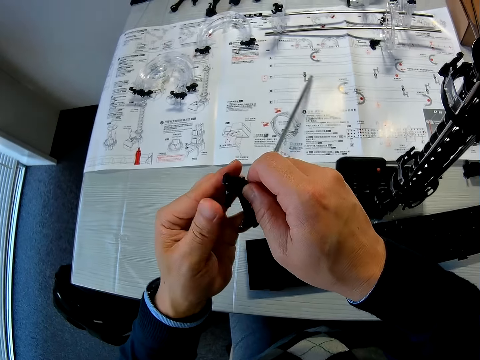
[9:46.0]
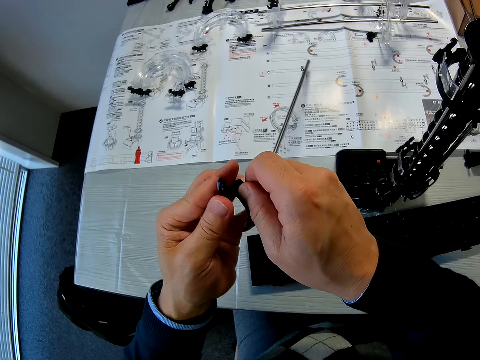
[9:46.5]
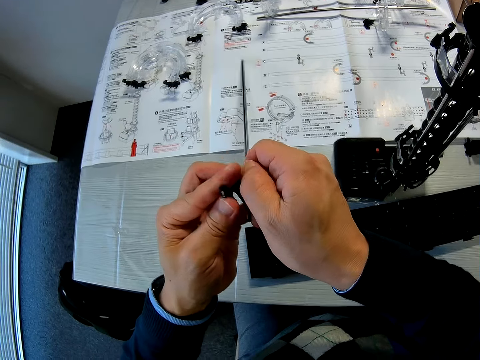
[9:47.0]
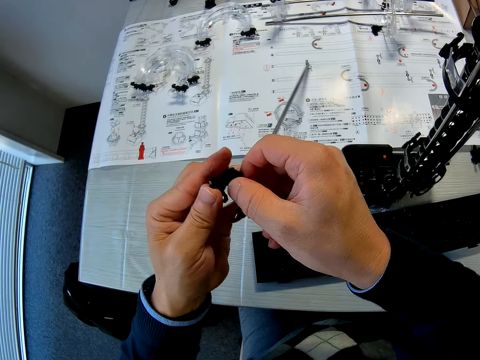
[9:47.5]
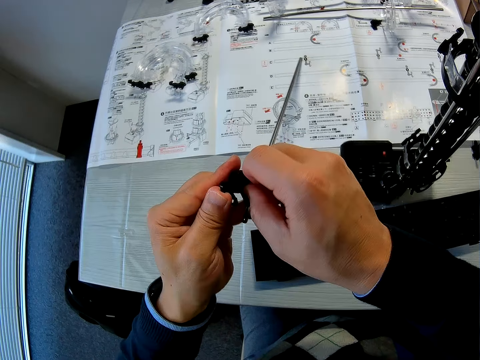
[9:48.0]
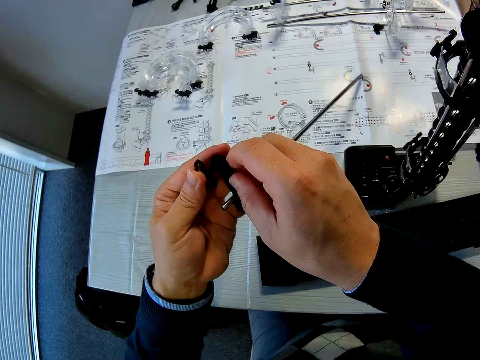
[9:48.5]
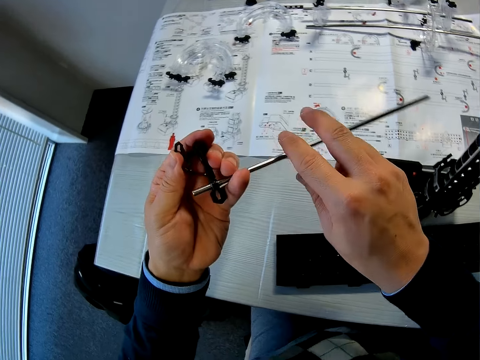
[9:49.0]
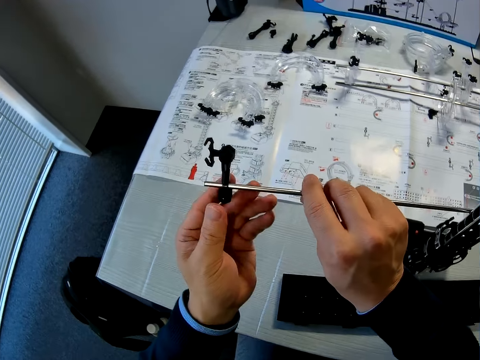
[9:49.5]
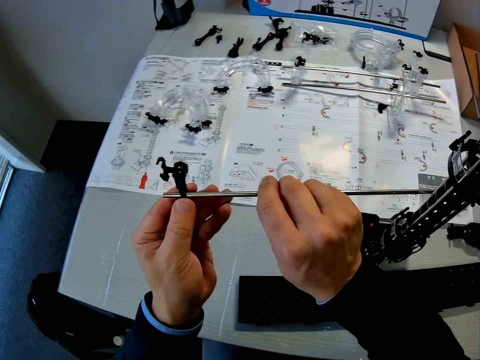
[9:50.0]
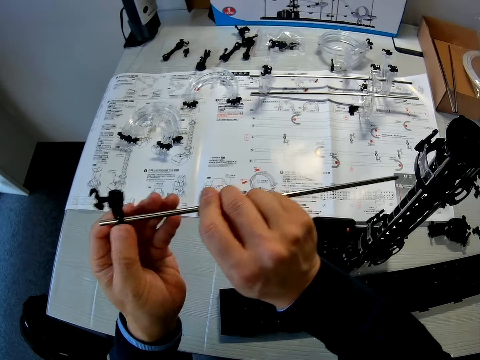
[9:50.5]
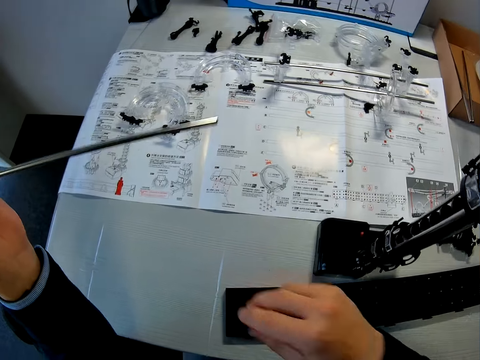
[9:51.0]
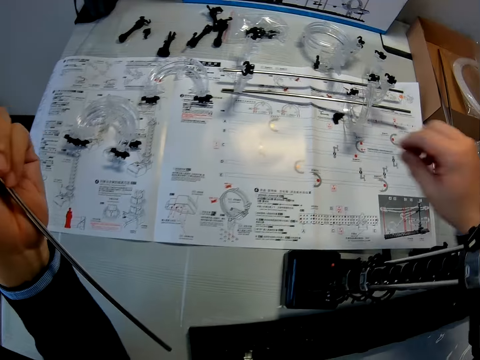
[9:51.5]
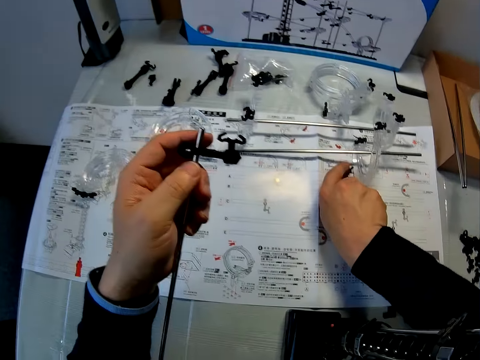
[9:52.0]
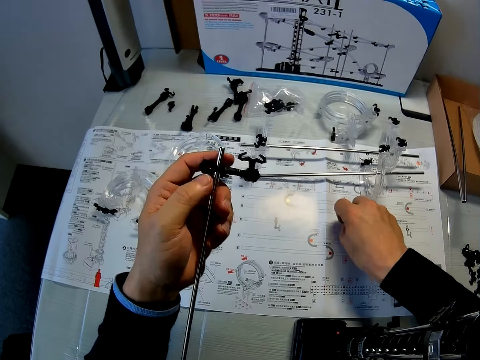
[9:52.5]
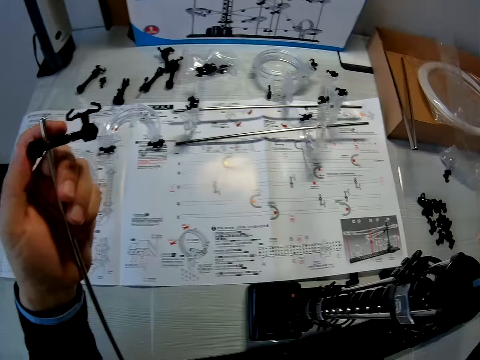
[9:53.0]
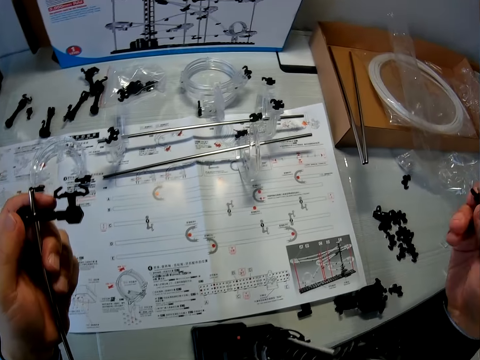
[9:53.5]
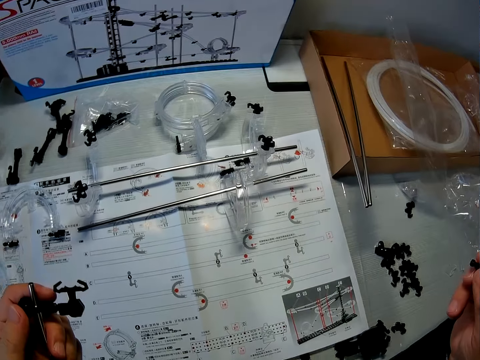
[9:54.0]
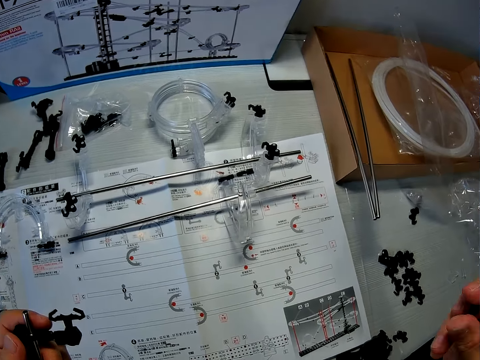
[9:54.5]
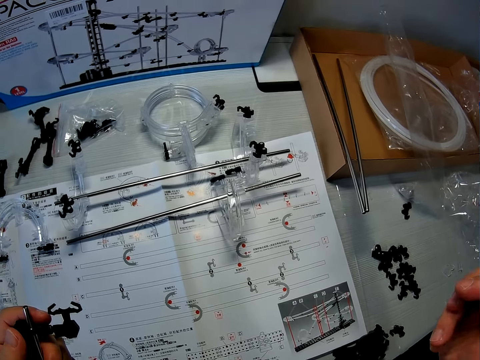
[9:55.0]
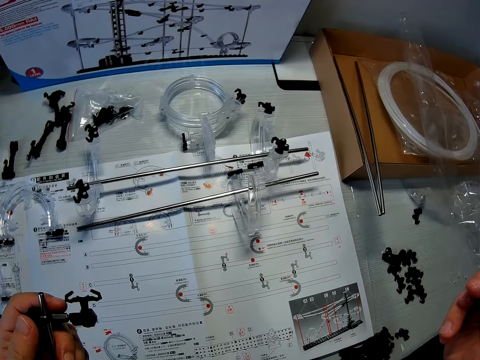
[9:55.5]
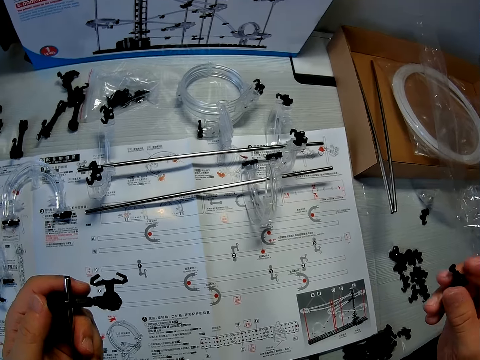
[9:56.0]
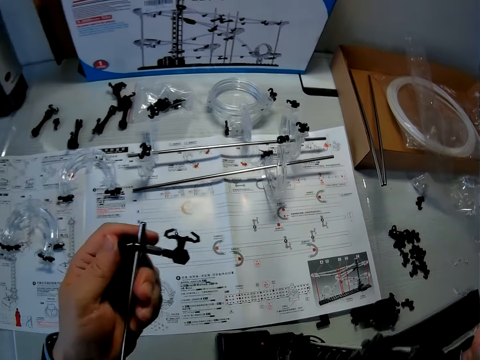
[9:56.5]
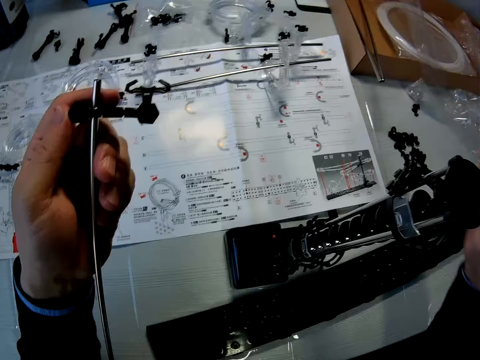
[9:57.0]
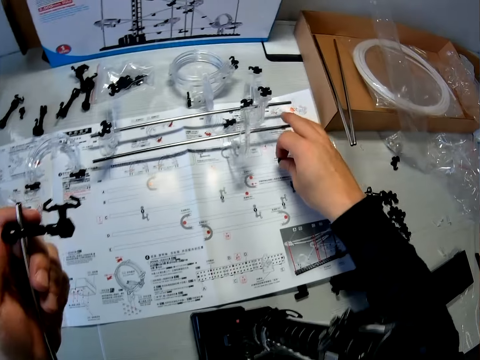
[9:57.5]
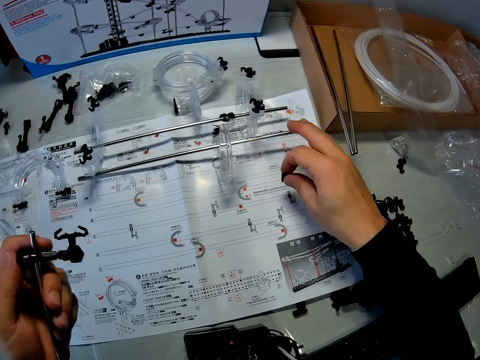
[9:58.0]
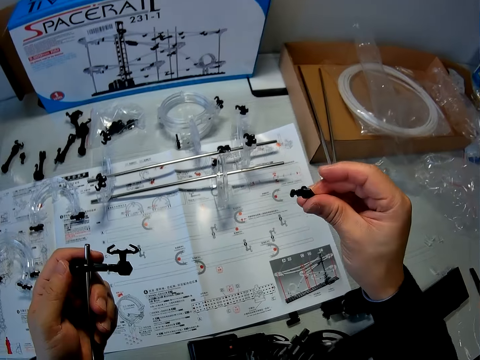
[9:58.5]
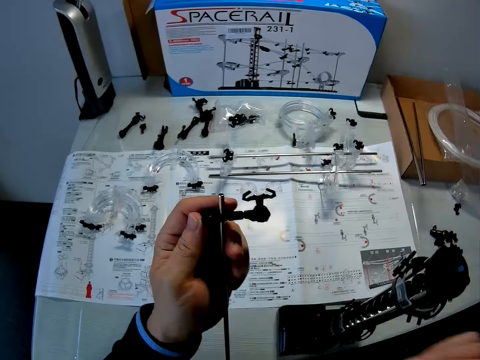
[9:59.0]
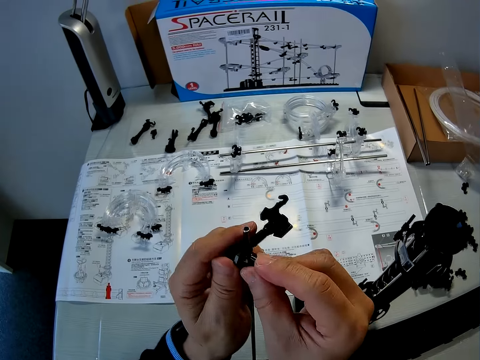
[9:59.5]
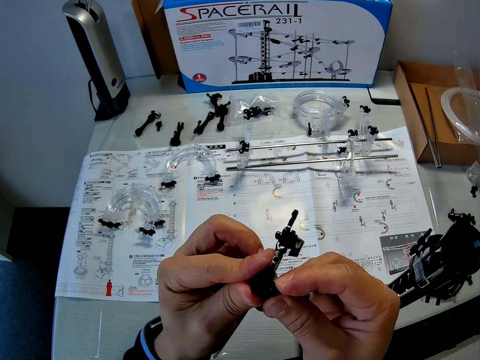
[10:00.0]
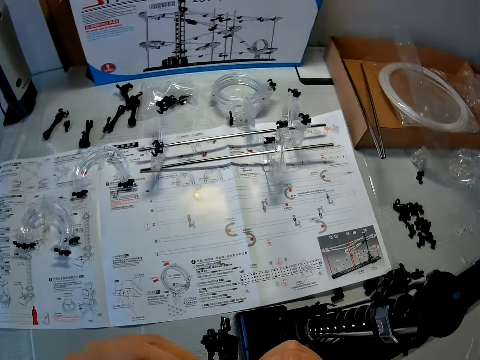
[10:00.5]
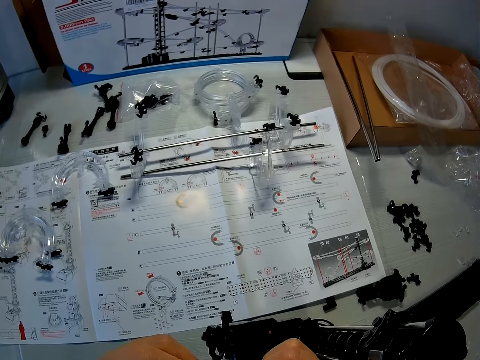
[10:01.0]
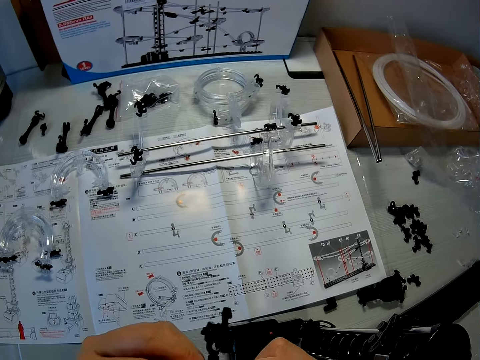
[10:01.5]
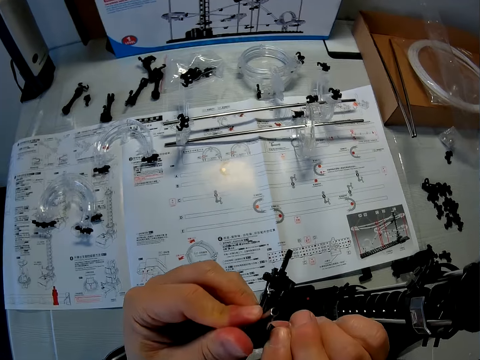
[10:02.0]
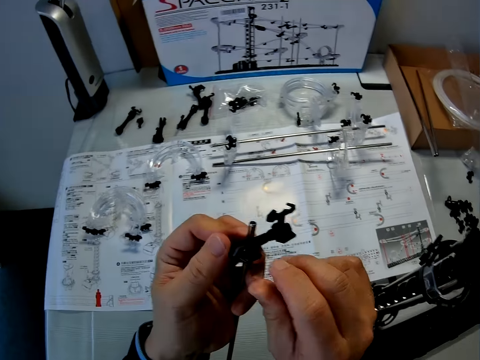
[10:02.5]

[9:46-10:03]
The camera wearer turns the joining stick with his right hand. He adjusts the coupled marble roller coaster pieces, lifts up the coupled marble roller coaster pieces, and holds the stick in his left hand. He picks up a small space rail plastic piece from the table. He presses the piece with his right hand and turns the piece in his right hand. He holds the piece on the table. He touches the coupled corner parts, shaft and rail stands on the table. He lifts the piece. He fixes the coupled marble roller coaster pieces and the piece of space rail together on the joining stick in his left hand.

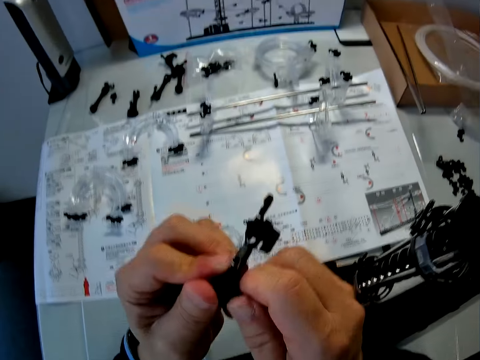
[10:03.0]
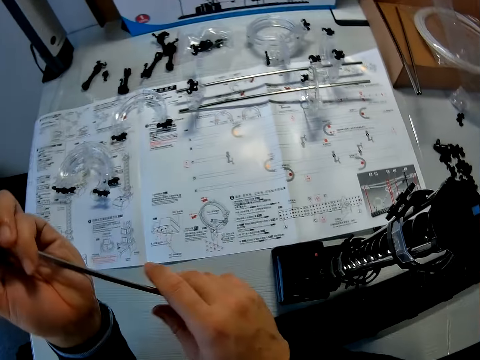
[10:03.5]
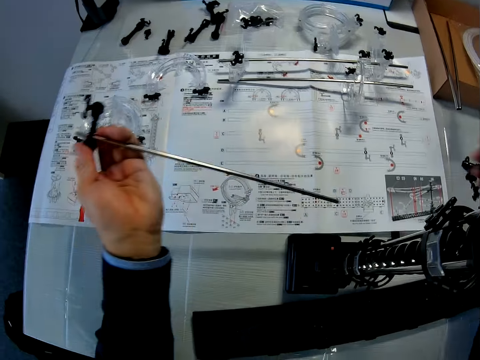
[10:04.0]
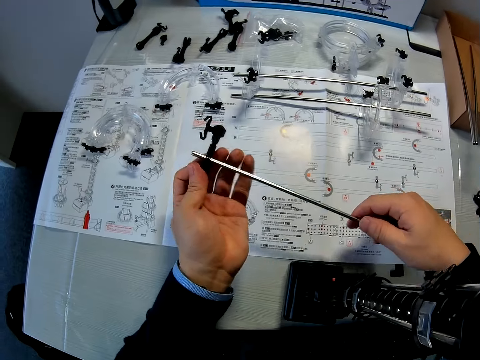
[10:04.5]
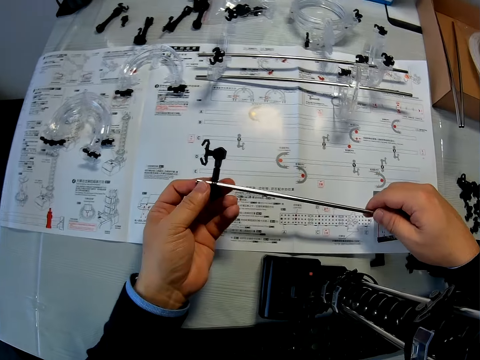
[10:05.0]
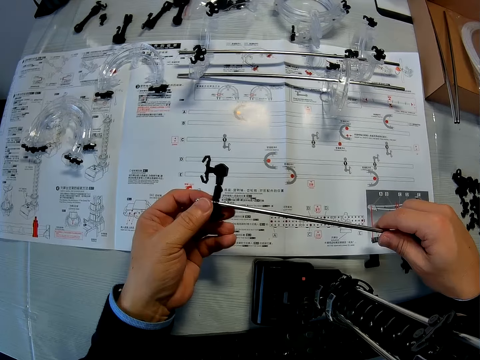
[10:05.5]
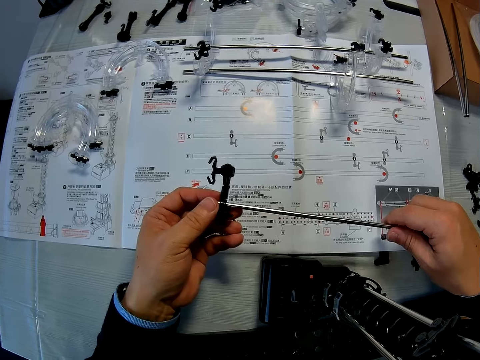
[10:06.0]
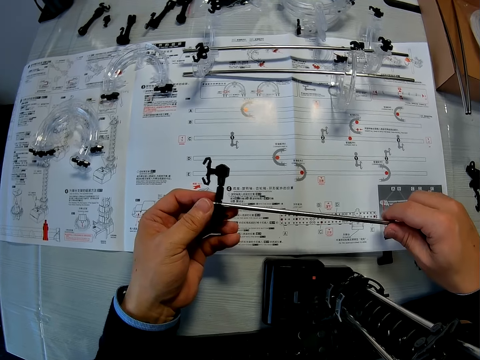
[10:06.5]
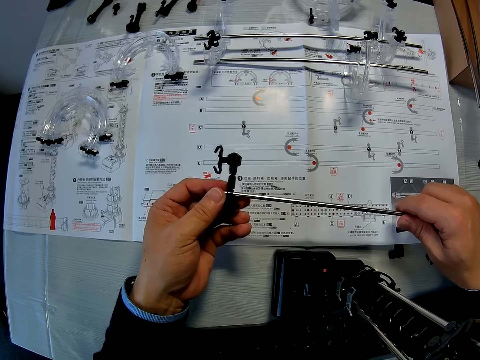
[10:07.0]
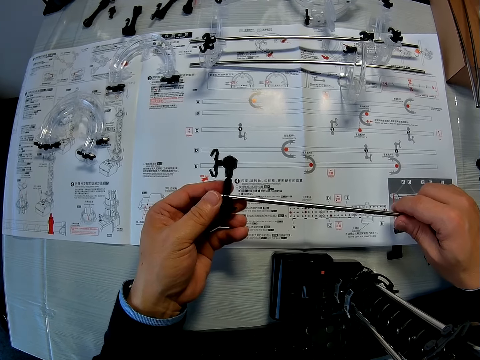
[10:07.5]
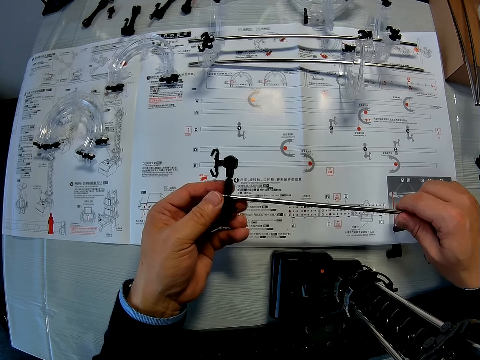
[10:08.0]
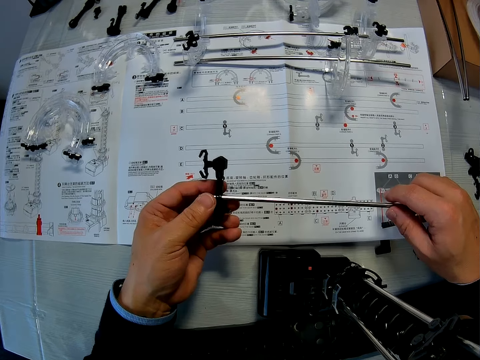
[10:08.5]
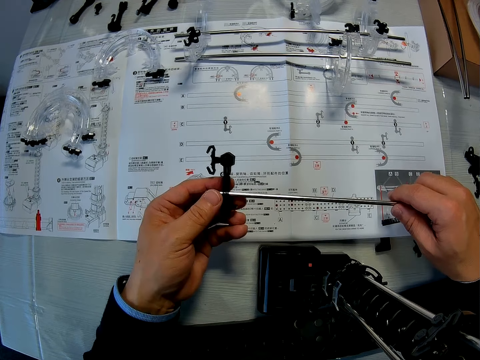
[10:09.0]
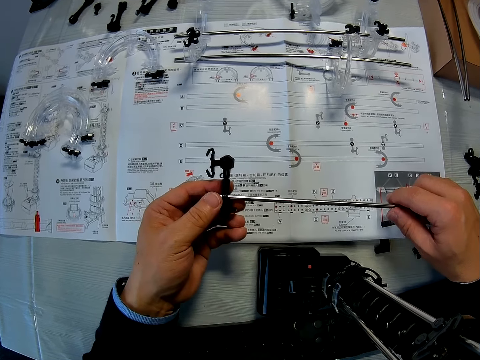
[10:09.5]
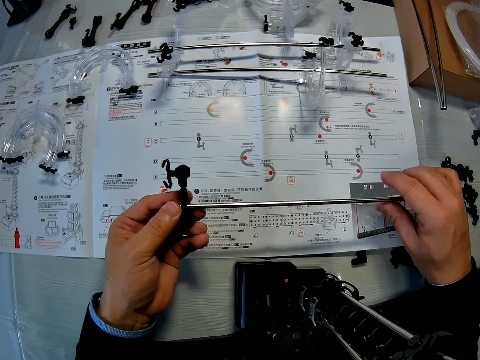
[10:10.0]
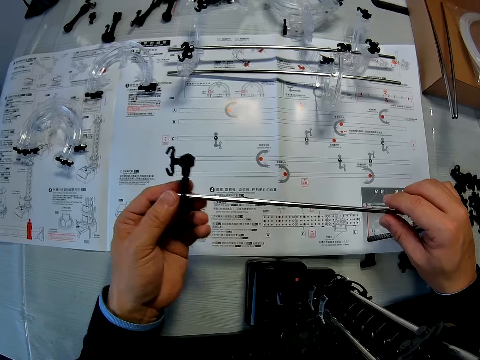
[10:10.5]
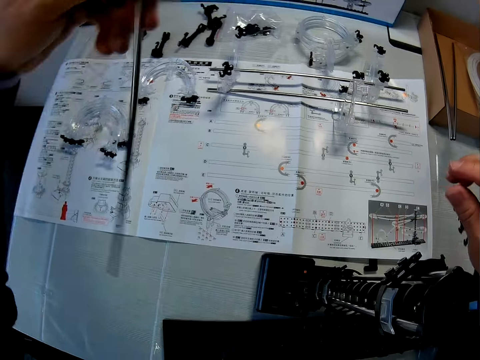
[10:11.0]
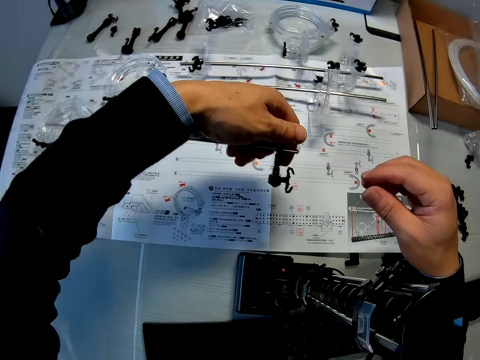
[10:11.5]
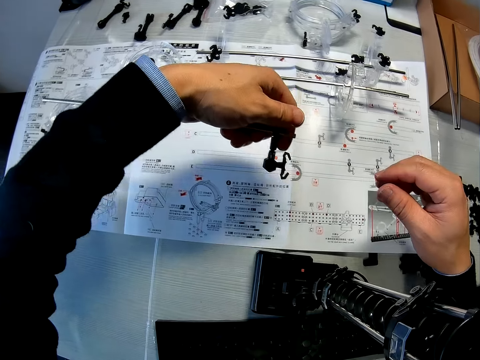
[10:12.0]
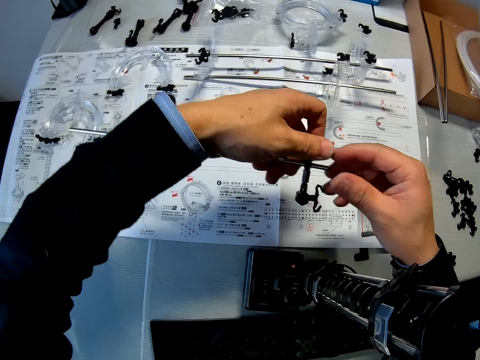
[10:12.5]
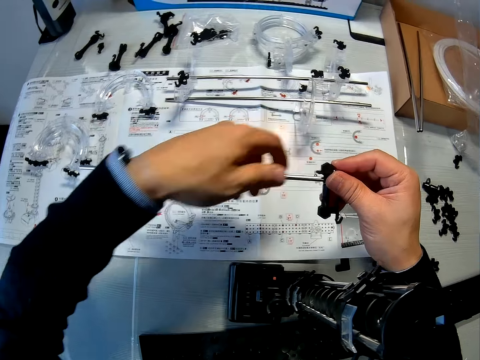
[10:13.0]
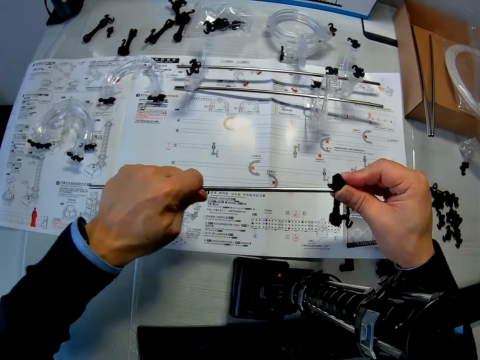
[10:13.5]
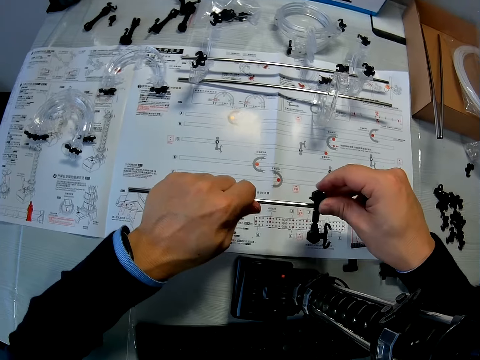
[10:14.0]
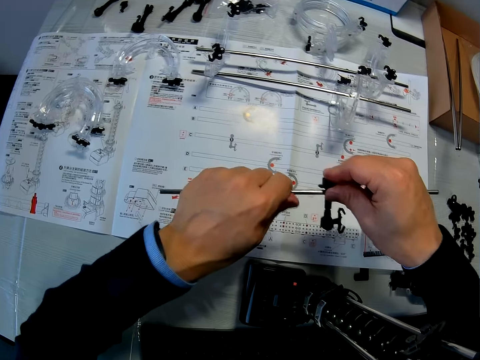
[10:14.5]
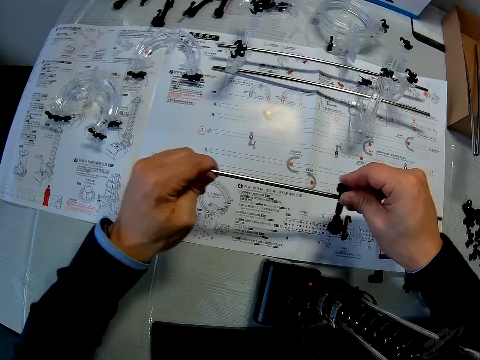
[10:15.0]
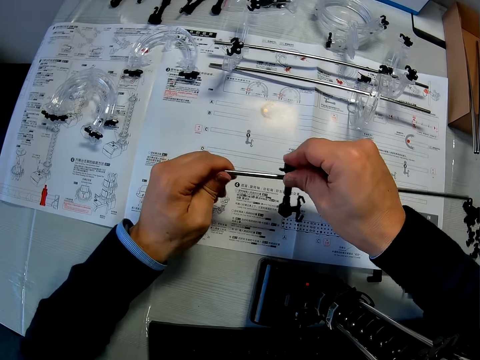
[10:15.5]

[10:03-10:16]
The camera wearer lowers the coupled marble roller coaster pieces to the table. They hold the stick. They adjust the coupled marble roller coaster pieces. They turn the coupled marble roller coaster pieces with the left hand. They adjust the coupled marble roller coaster pieces. They push the plastic rail parts on the stick with the right hand.
